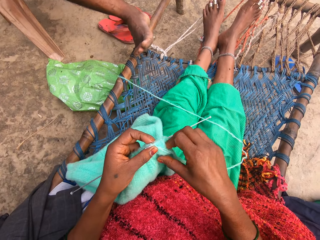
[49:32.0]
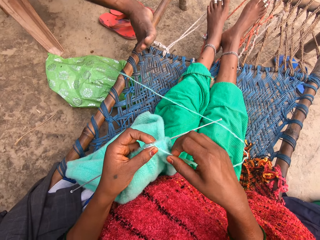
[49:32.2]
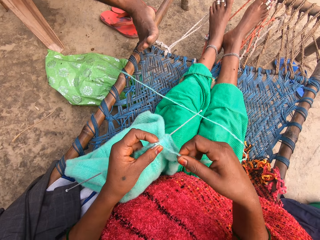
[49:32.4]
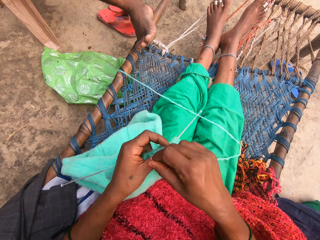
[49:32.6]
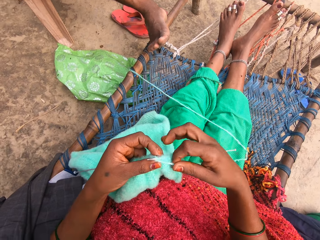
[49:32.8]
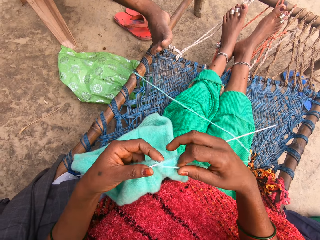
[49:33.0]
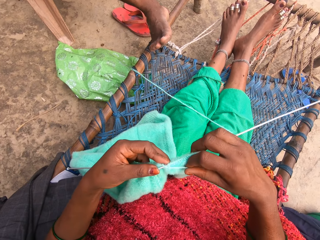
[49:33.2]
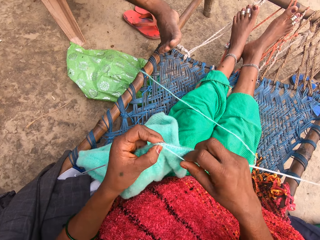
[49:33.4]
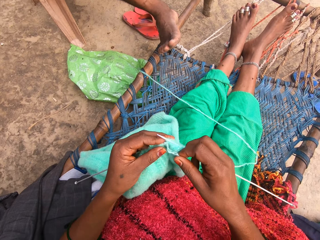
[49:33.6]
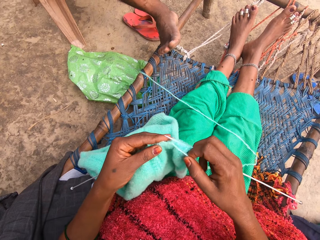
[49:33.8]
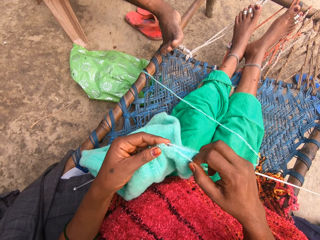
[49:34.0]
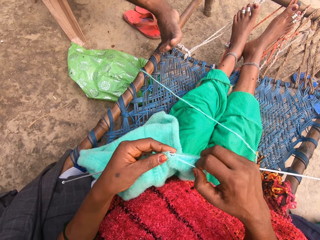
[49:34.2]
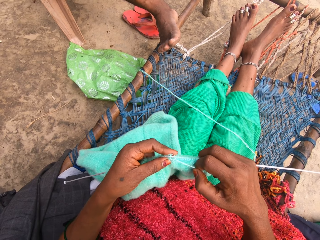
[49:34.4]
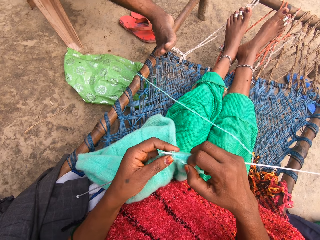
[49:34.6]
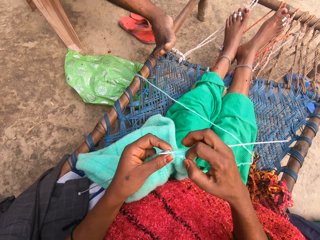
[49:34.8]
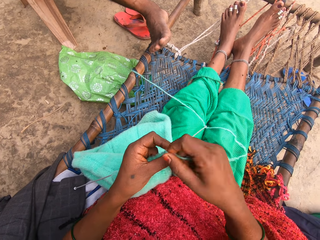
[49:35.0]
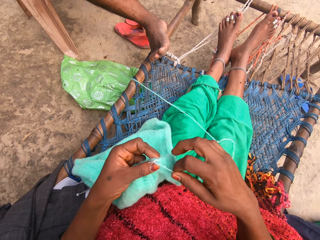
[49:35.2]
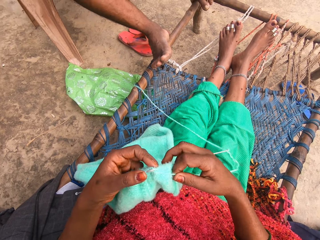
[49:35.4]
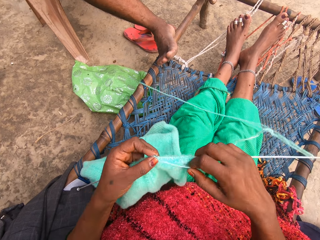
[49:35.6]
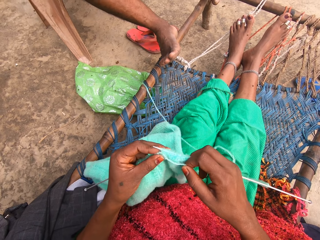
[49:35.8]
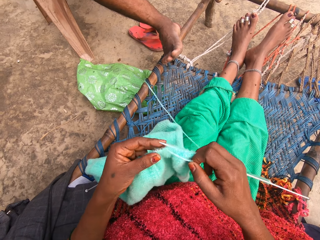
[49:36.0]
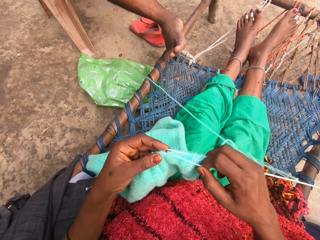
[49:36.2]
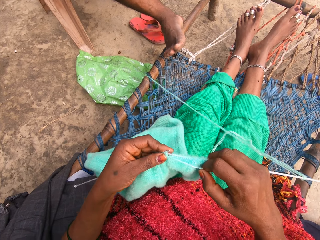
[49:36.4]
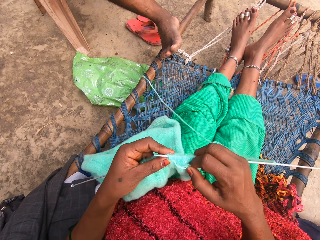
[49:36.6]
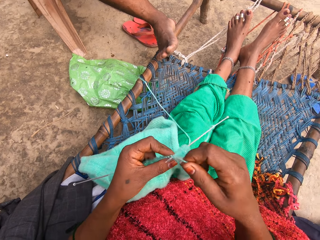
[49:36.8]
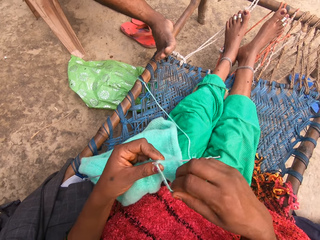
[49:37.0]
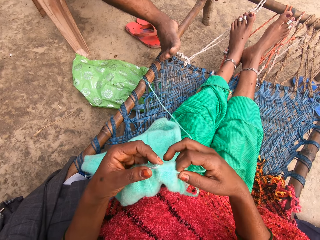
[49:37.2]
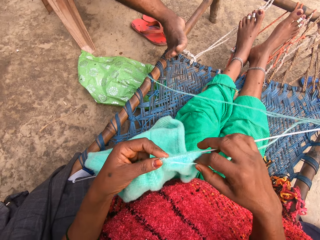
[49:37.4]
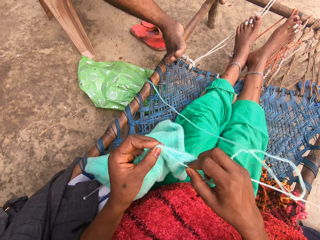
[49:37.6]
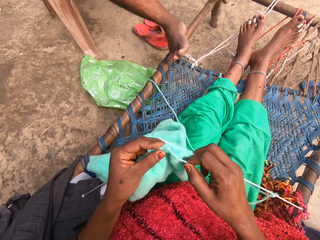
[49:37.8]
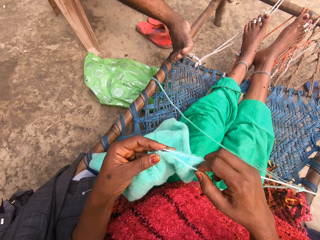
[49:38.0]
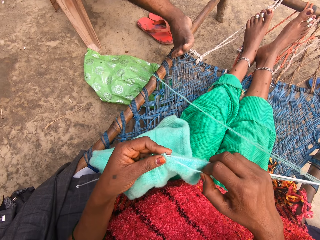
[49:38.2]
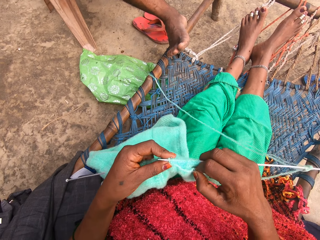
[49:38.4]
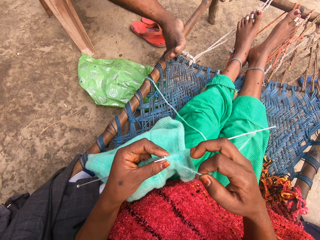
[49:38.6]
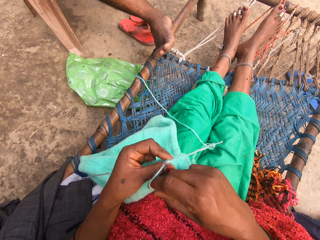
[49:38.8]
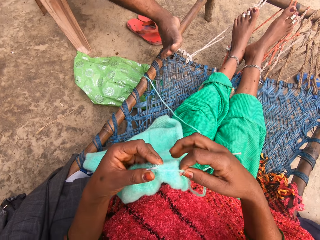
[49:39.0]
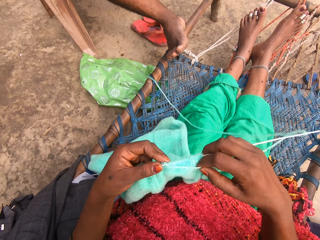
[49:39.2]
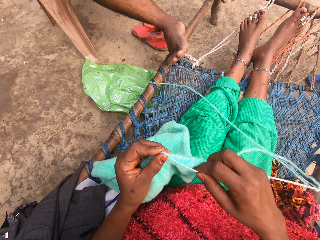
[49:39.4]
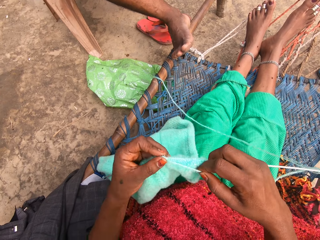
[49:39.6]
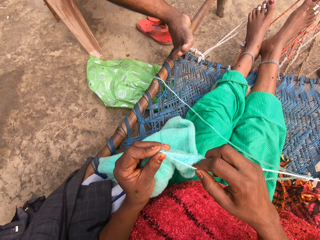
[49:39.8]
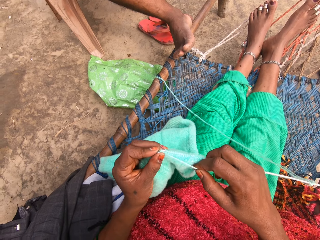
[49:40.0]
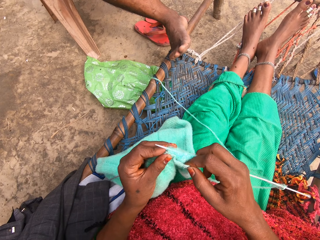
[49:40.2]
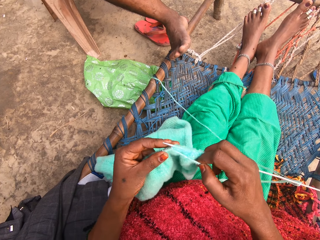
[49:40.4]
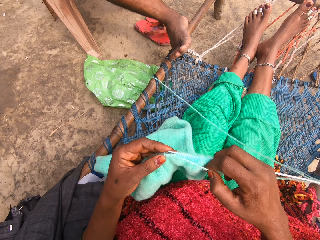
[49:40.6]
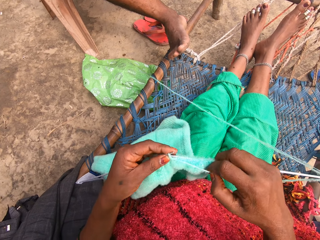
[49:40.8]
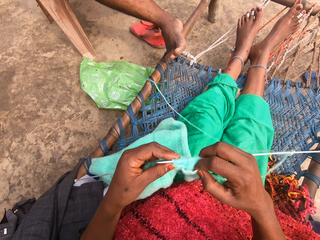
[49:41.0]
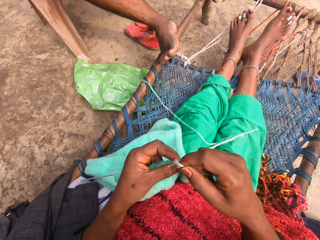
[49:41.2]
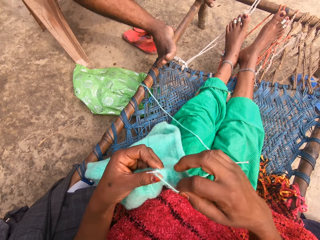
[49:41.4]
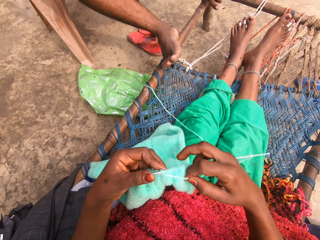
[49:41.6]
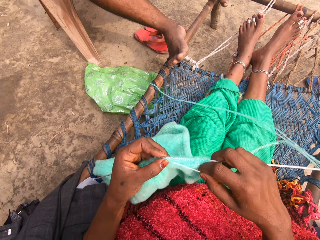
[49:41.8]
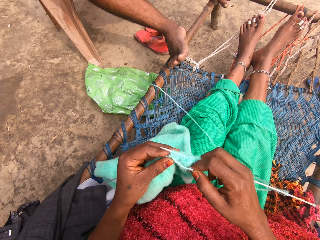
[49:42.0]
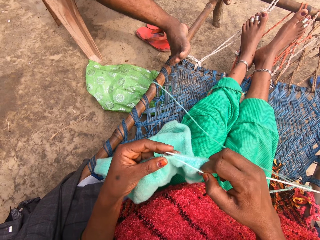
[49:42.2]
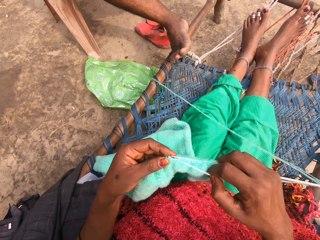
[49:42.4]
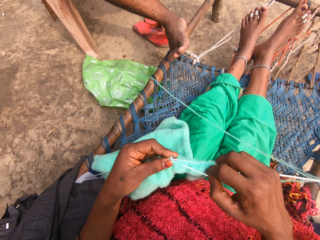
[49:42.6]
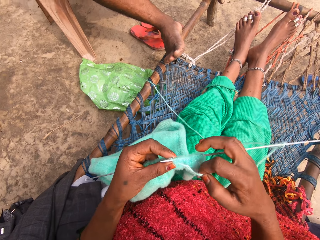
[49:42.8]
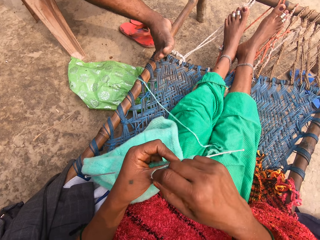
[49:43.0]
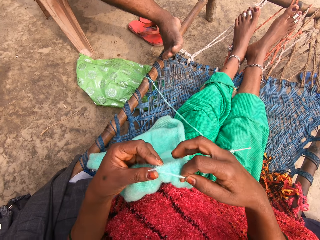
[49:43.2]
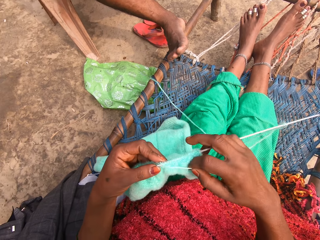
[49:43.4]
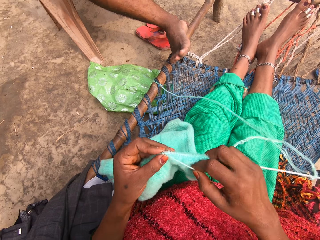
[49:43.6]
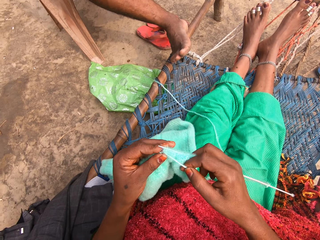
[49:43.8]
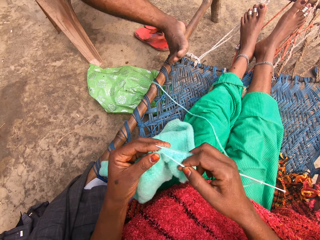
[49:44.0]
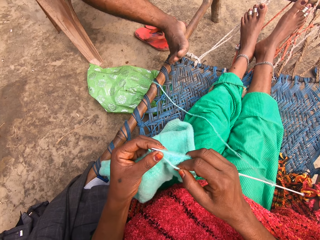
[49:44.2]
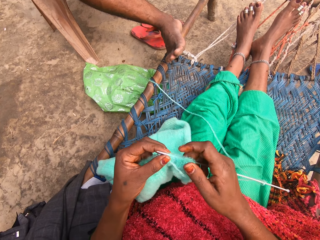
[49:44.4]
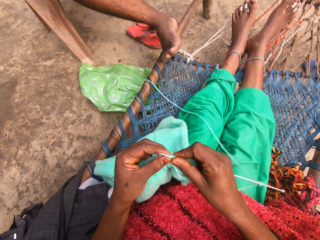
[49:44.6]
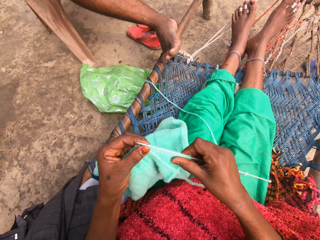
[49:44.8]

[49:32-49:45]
The camera wearer rolls the yarn around the knitting needle. They knit the fabric with the knitting needles. They roll the yarn around one of the knitting needles. They knit the fabric with the knitting needles. They roll the yarn around one of the knitting needles. They knit the fabric with the knitting needles. They roll the yarn around one of the knitting needles. They knit the fabric with the knitting needles. They roll the yarn around one of the knitting needles. They knit the fabric with the knitting needles. They roll the yarn around one of the knitting needles. They knit the fabric with the knitting needles.

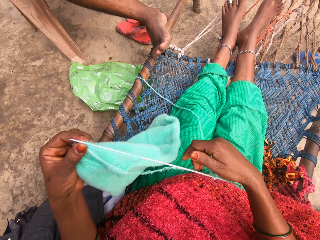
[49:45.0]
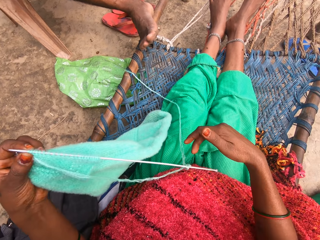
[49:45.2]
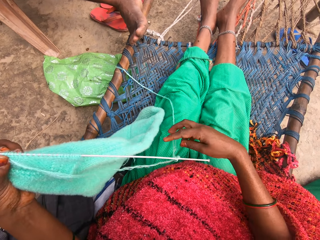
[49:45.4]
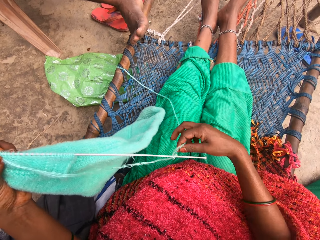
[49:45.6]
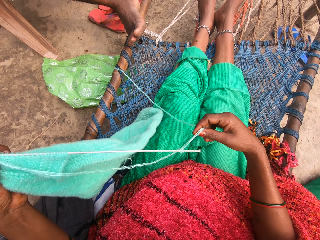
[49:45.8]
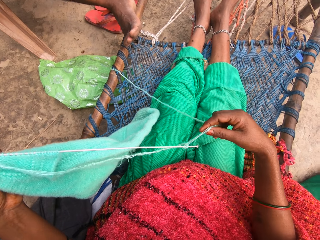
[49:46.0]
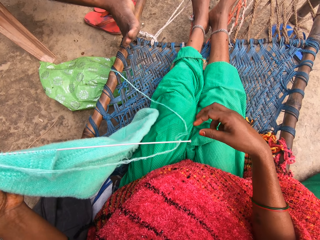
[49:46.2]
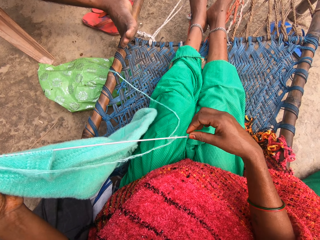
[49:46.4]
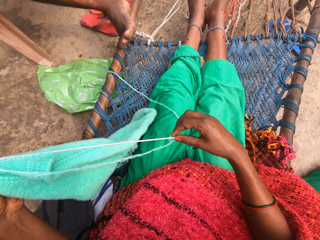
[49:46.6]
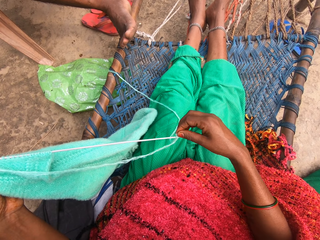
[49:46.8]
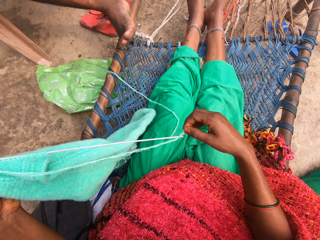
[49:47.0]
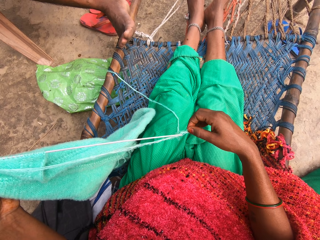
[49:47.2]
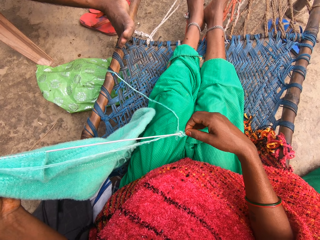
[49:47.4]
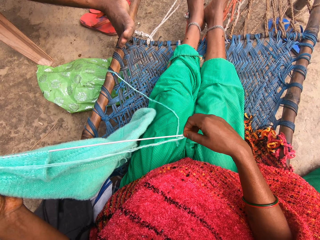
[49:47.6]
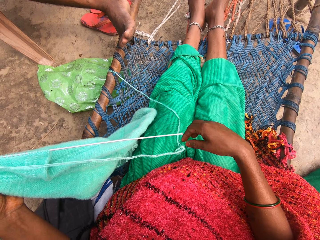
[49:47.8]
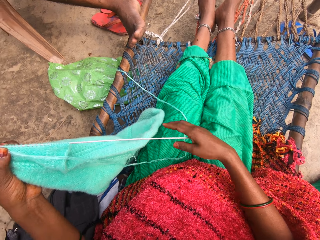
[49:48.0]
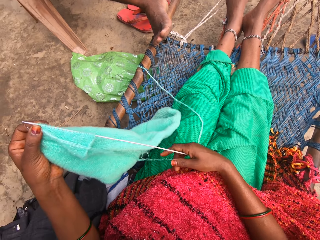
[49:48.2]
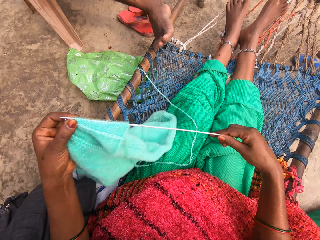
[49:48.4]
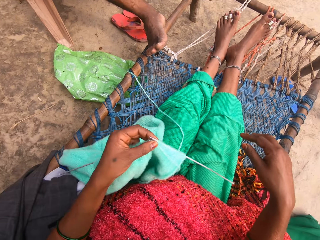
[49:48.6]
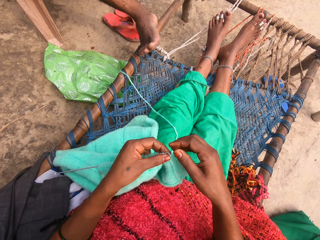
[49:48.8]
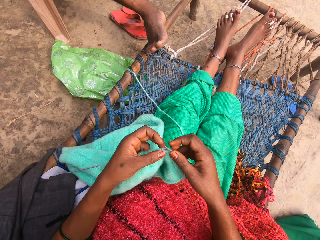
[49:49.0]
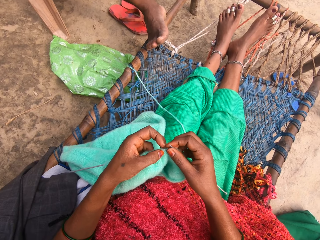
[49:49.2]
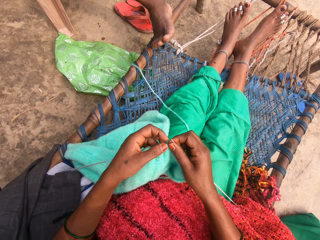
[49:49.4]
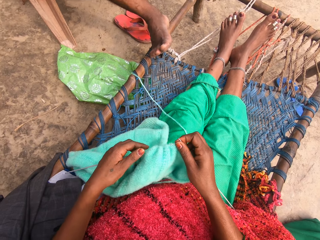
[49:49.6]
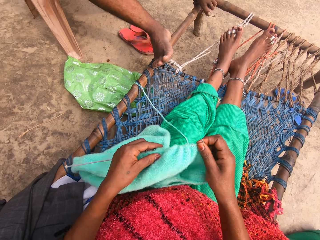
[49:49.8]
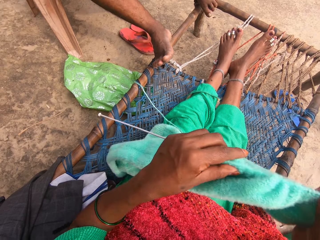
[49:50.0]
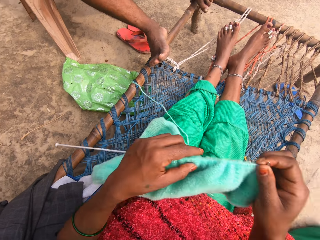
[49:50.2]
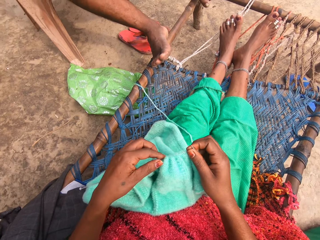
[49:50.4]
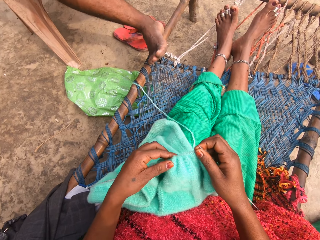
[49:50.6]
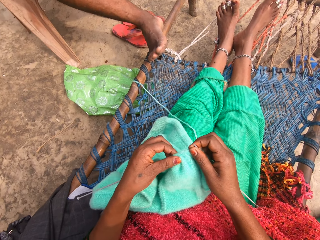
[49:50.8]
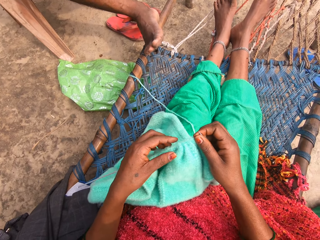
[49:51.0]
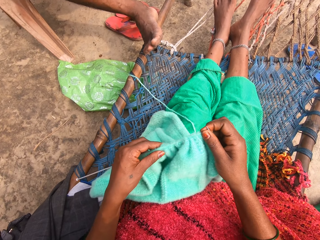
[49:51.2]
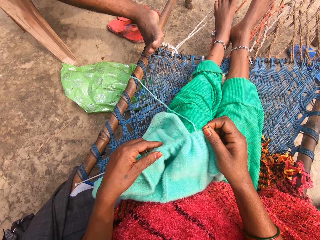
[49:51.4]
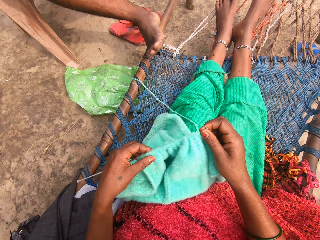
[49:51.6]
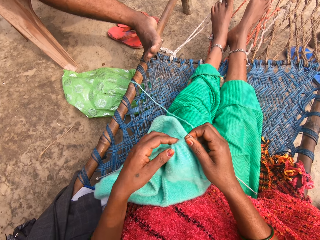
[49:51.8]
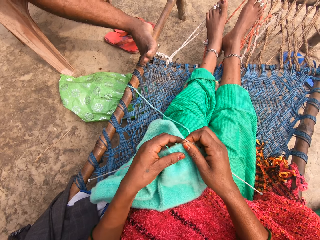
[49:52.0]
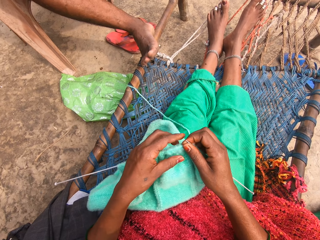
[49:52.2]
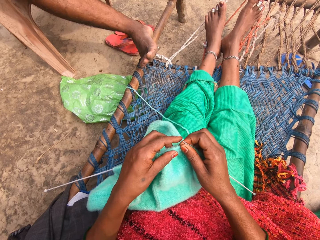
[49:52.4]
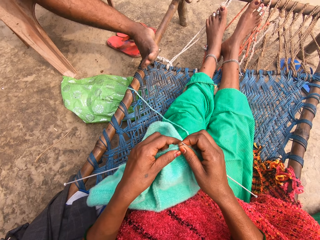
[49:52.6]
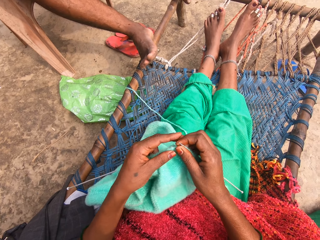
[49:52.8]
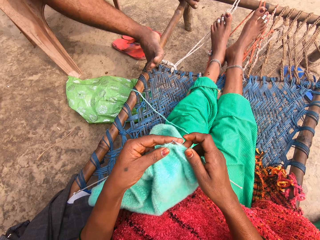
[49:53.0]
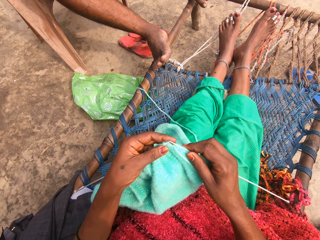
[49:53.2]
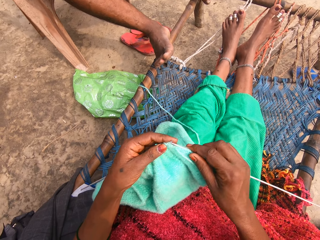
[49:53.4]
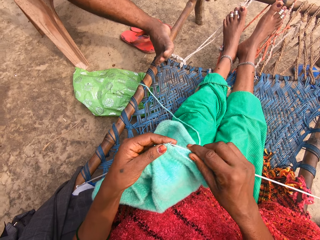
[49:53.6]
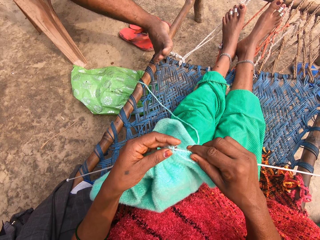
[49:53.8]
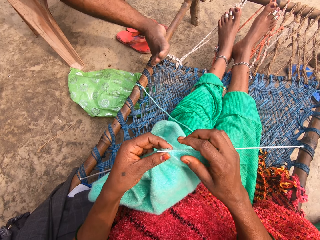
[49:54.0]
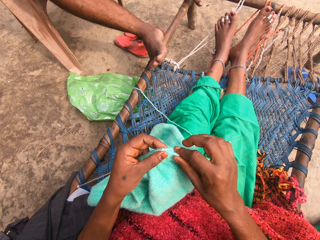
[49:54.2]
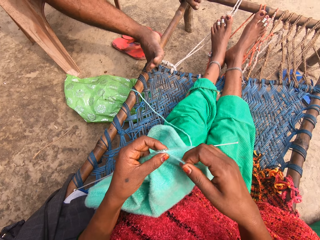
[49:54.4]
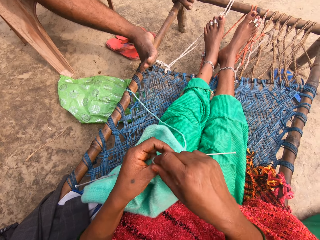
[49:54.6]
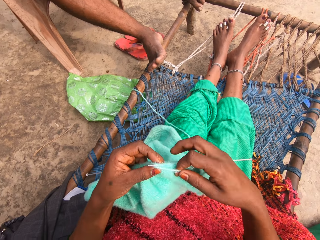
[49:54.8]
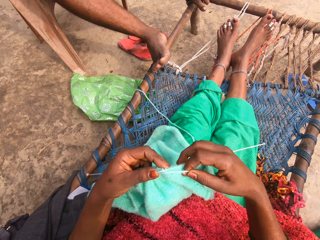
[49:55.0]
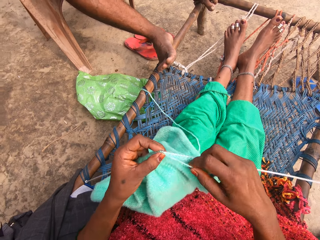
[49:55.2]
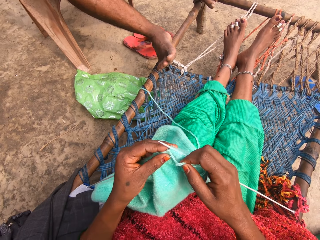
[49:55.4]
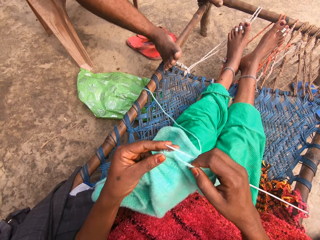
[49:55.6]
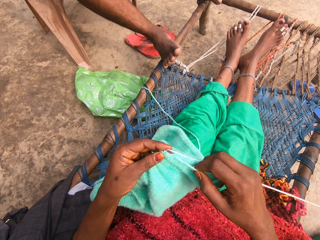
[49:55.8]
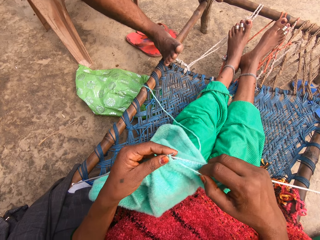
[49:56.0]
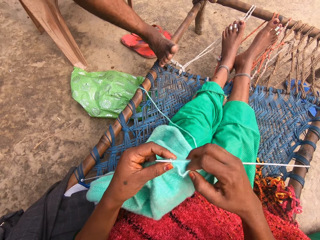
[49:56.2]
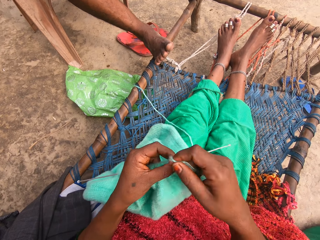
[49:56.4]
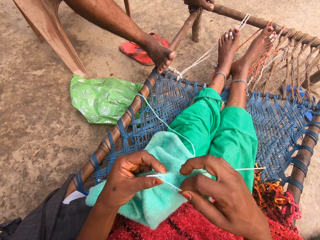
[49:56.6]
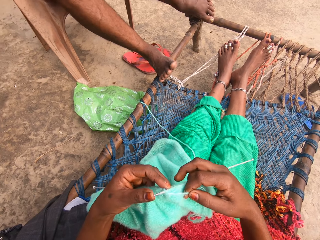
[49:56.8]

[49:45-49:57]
The camera wearer adjusts the fabric. They touch the yarn. They align the thread. They pull one of the knitting needles. They weave the fabric. They move the fabric. They stretch the fabric. They adjust the fabric. They push the fabric. They knit the fabric with the knitting needles. They roll the yarn around one of the knitting needles. They knit the fabric with the knitting needles.
